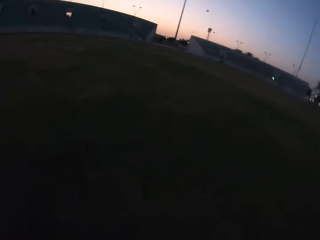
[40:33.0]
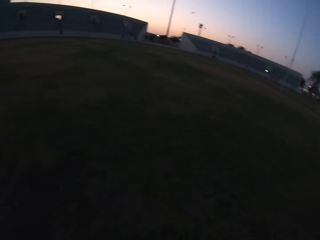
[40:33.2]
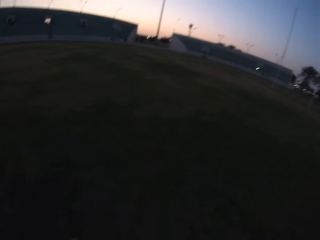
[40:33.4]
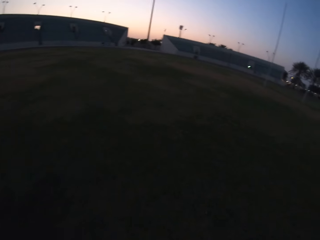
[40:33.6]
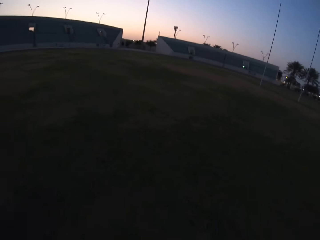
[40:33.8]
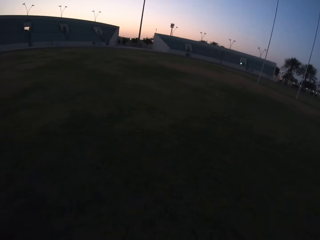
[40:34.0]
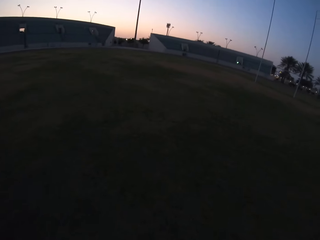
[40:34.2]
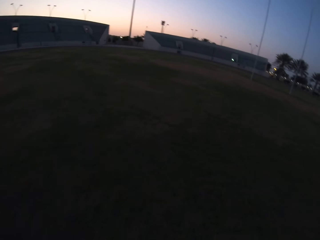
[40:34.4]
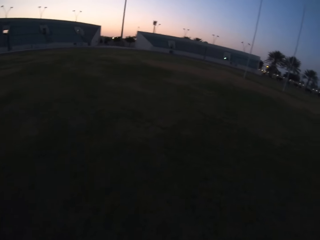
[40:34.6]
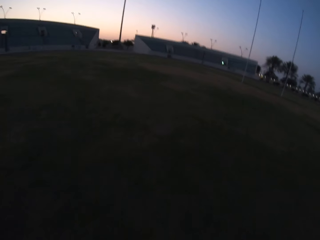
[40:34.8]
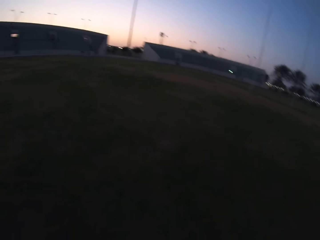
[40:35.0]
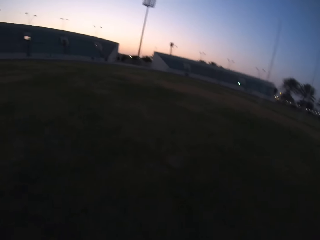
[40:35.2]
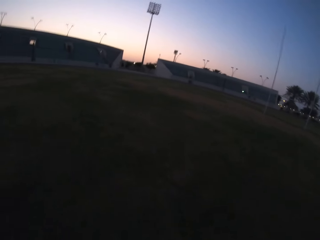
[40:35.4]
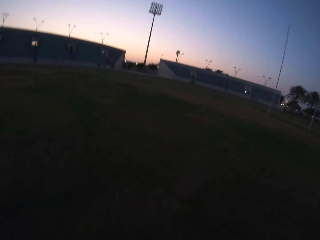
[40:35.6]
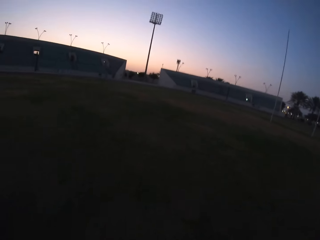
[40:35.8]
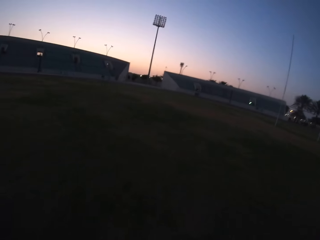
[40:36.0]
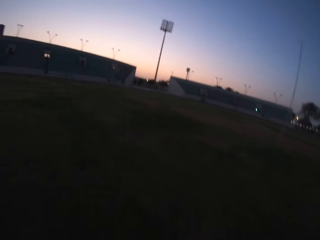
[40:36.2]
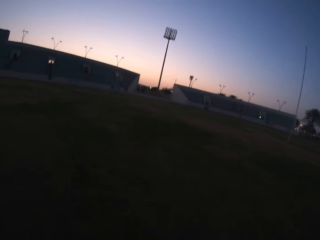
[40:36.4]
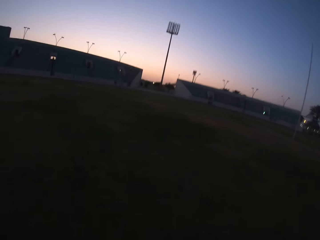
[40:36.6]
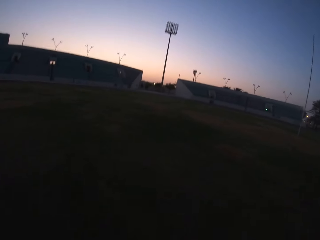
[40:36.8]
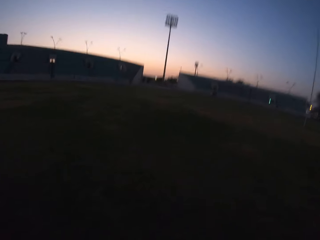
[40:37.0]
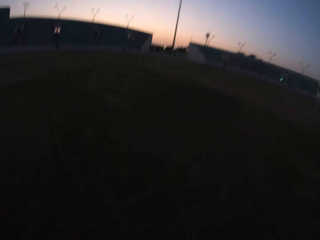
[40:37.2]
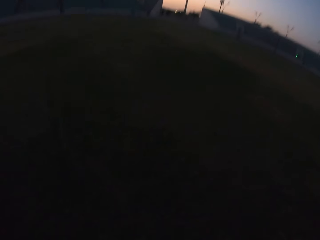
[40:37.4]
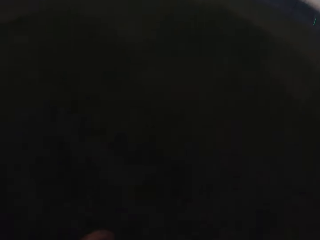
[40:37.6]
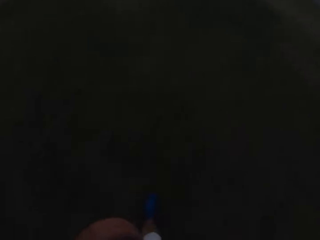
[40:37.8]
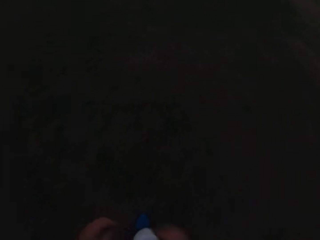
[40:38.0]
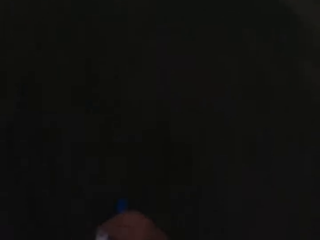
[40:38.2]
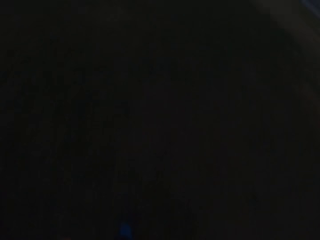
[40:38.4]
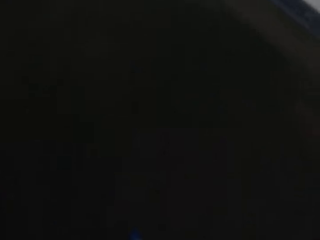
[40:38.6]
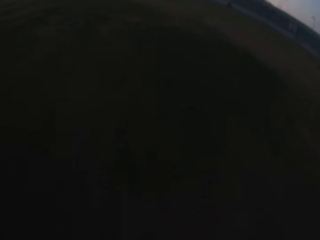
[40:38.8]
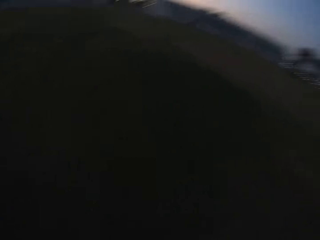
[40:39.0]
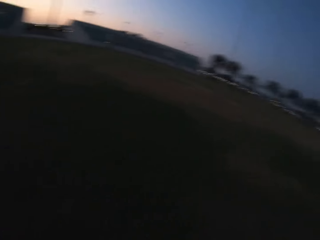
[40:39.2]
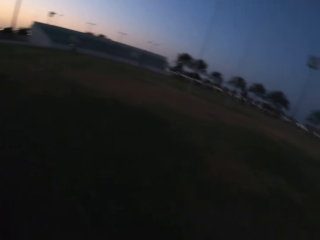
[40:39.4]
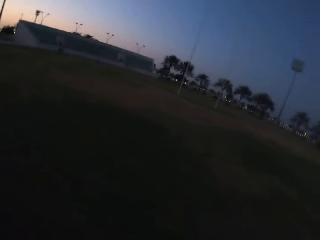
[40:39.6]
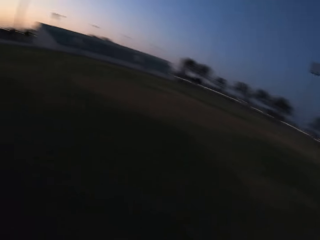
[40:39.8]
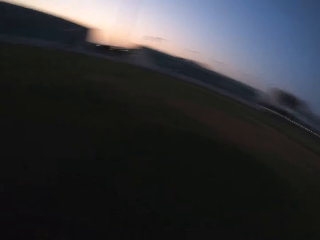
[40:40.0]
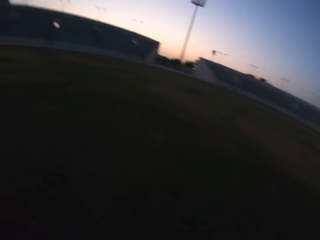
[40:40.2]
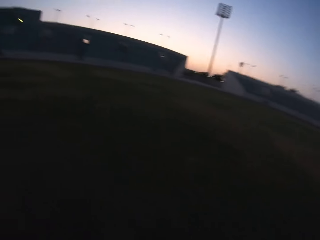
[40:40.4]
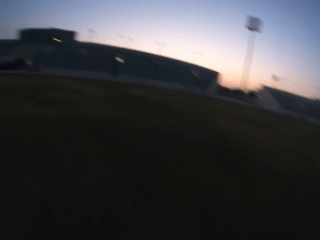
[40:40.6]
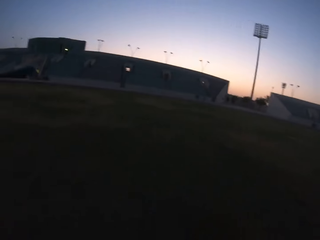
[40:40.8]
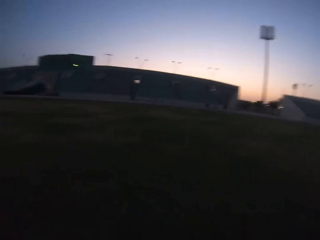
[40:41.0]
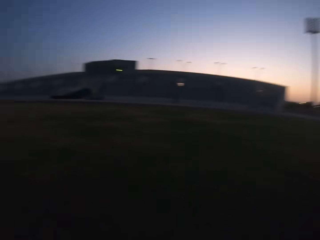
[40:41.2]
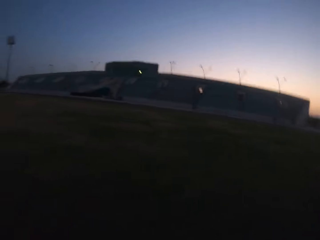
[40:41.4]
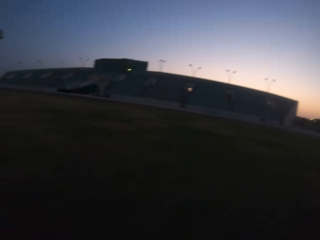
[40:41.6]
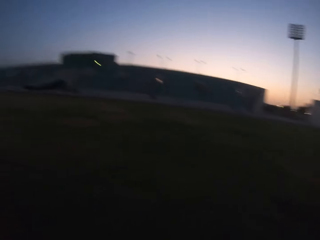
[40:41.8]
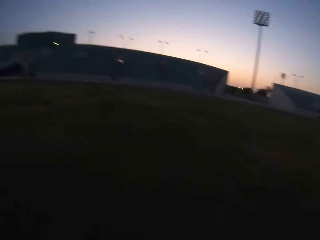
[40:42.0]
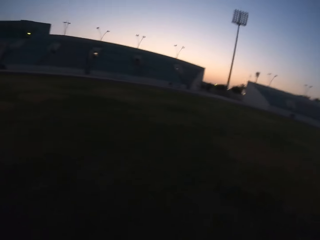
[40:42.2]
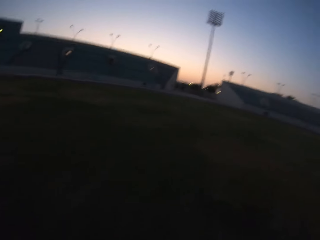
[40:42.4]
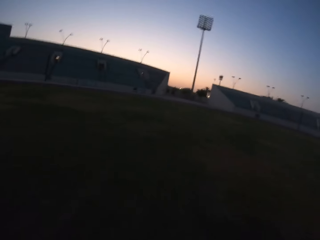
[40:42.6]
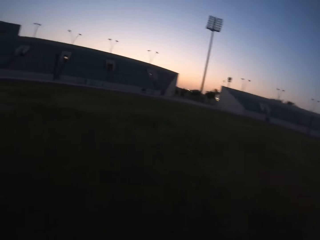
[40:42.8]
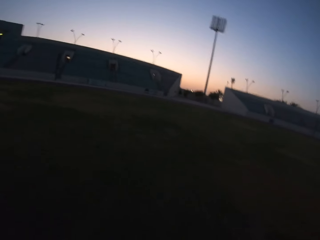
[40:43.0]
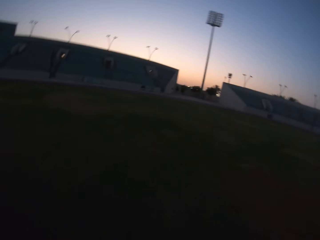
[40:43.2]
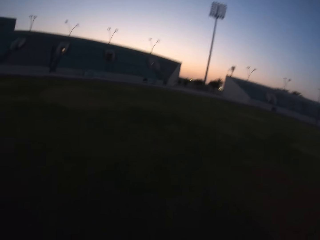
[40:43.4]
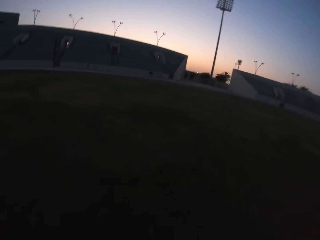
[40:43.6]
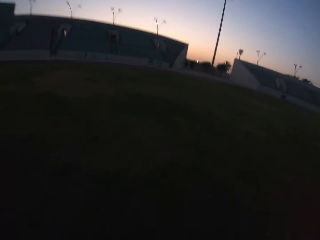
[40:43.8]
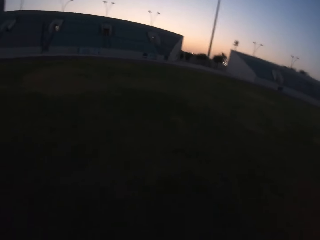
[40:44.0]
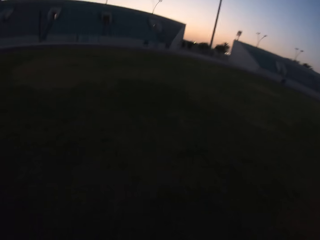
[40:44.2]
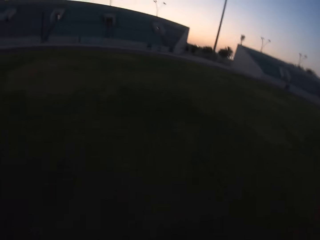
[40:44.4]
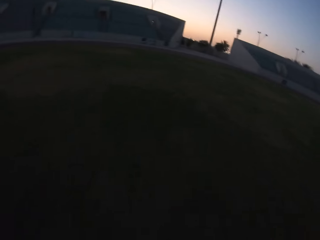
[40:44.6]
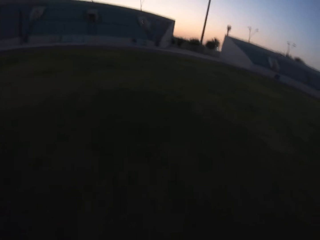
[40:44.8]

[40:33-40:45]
The camera wearer runs towards the ball in the field.

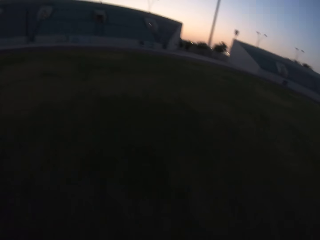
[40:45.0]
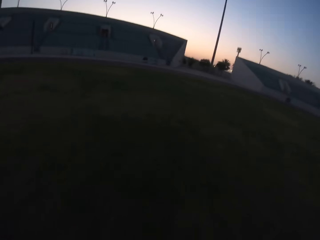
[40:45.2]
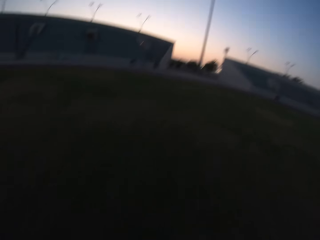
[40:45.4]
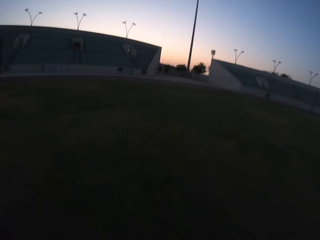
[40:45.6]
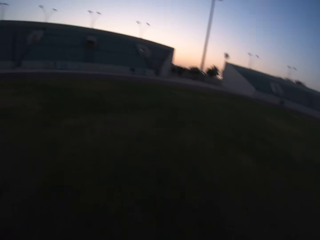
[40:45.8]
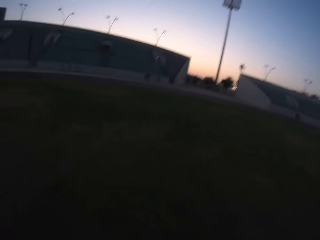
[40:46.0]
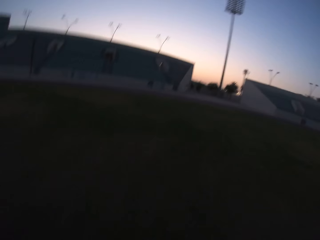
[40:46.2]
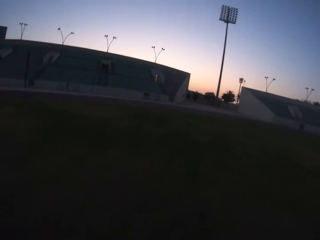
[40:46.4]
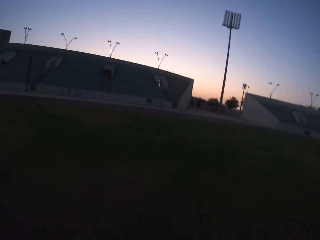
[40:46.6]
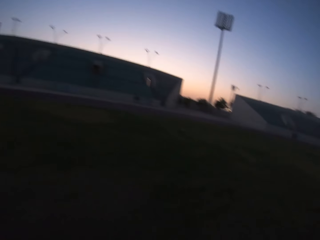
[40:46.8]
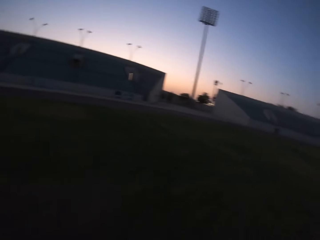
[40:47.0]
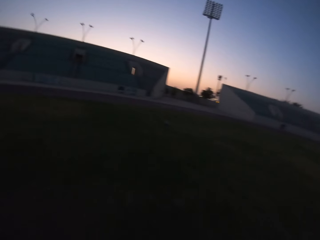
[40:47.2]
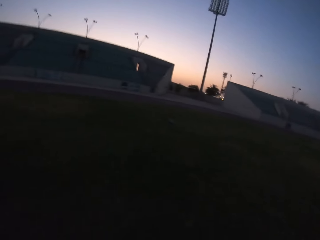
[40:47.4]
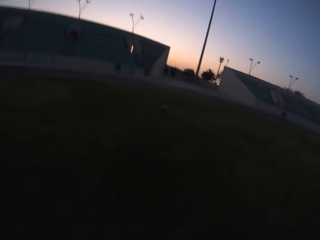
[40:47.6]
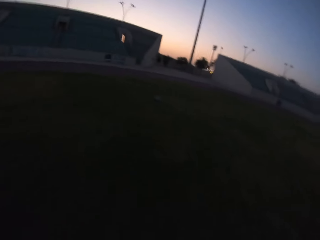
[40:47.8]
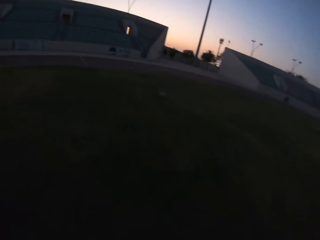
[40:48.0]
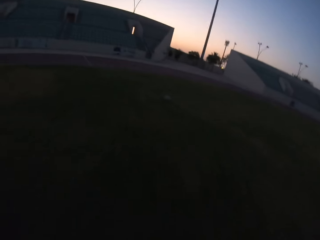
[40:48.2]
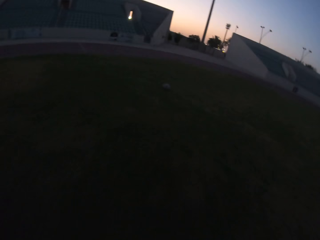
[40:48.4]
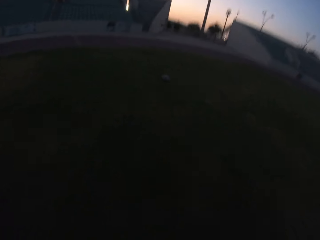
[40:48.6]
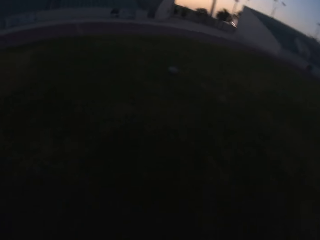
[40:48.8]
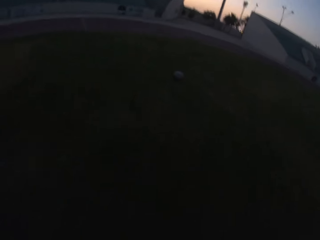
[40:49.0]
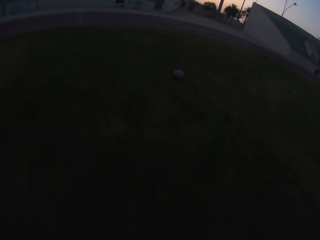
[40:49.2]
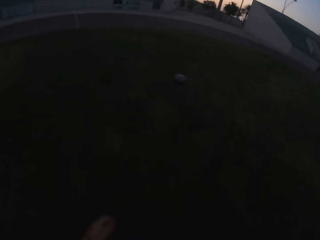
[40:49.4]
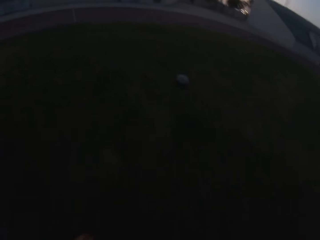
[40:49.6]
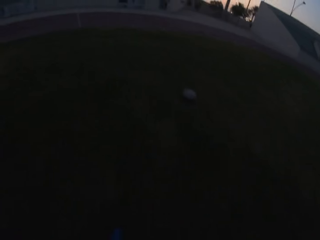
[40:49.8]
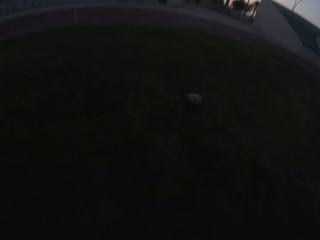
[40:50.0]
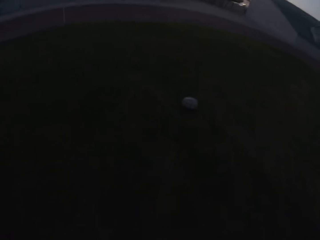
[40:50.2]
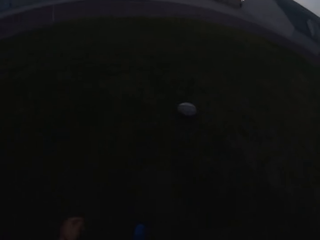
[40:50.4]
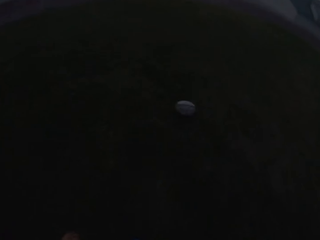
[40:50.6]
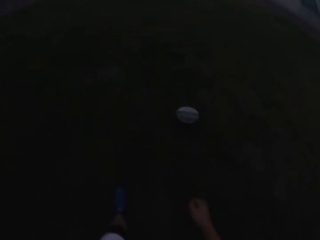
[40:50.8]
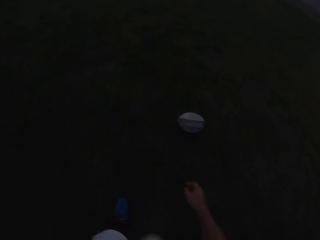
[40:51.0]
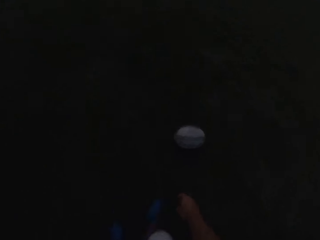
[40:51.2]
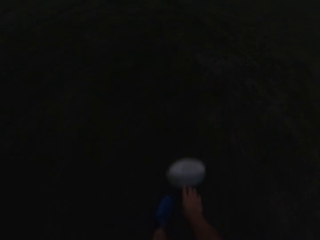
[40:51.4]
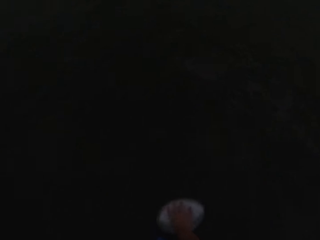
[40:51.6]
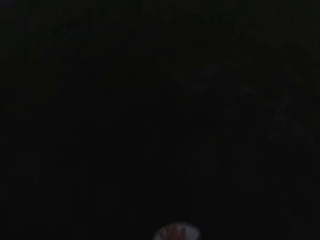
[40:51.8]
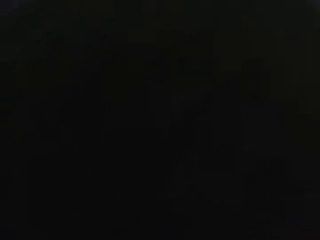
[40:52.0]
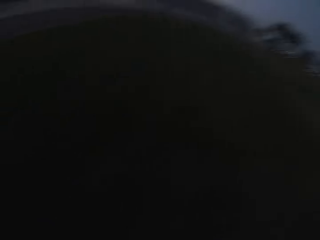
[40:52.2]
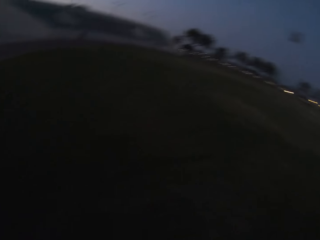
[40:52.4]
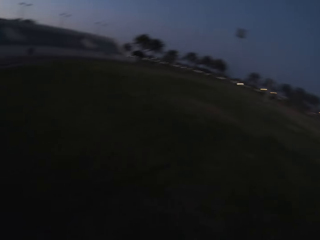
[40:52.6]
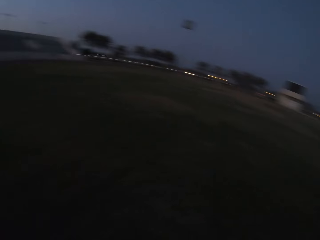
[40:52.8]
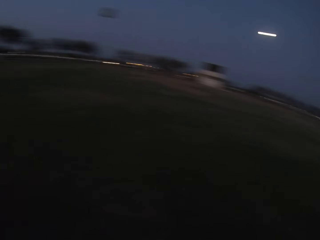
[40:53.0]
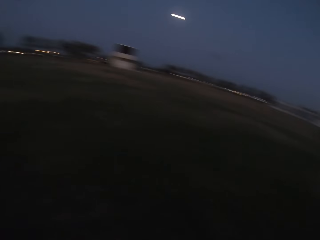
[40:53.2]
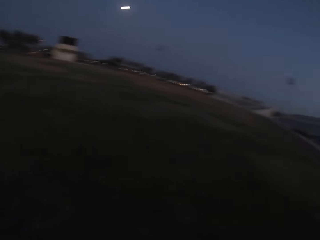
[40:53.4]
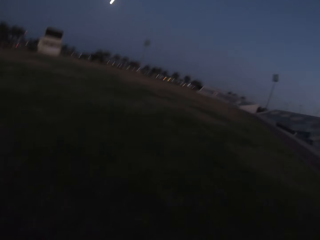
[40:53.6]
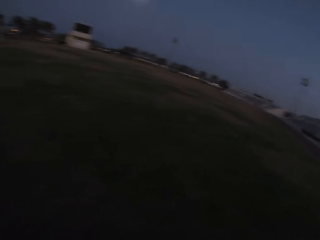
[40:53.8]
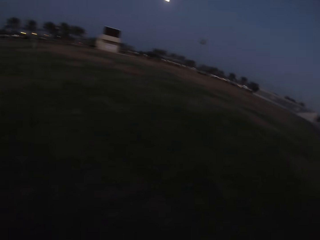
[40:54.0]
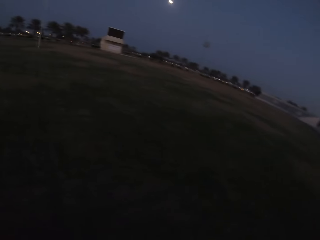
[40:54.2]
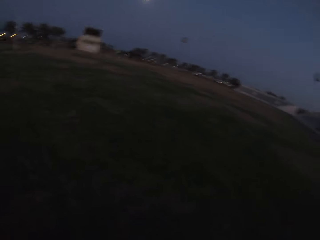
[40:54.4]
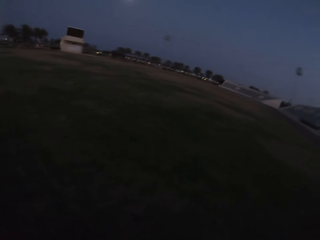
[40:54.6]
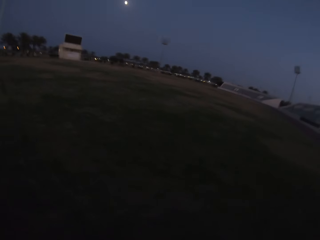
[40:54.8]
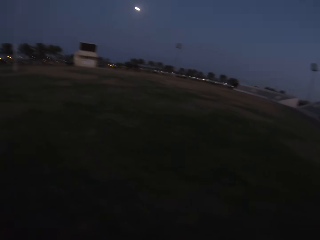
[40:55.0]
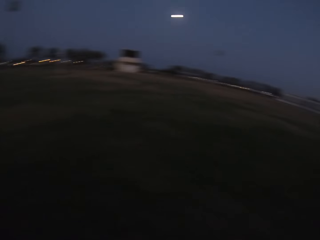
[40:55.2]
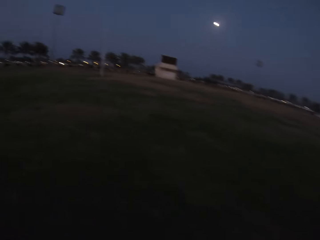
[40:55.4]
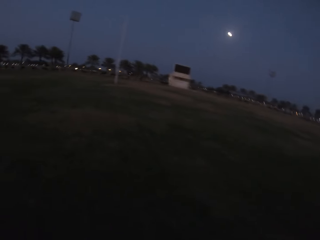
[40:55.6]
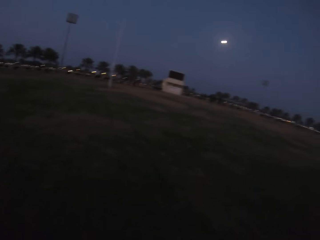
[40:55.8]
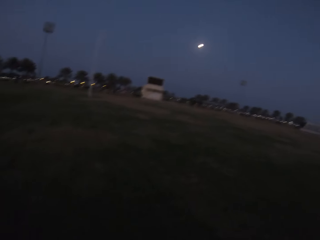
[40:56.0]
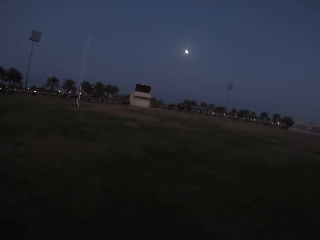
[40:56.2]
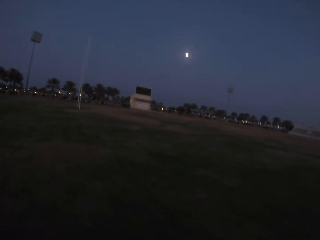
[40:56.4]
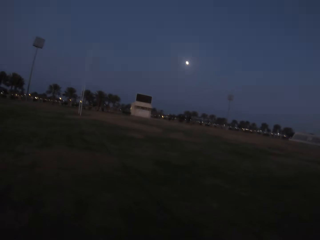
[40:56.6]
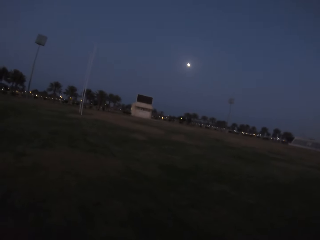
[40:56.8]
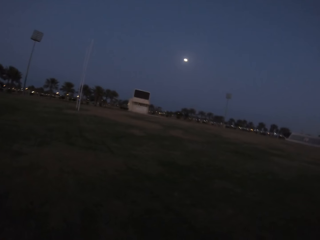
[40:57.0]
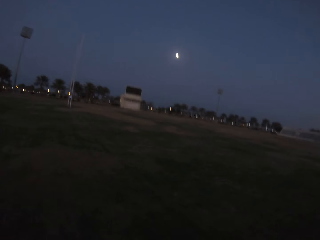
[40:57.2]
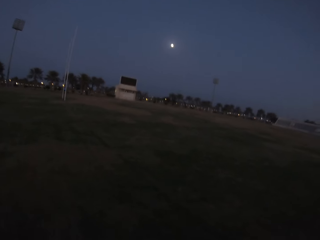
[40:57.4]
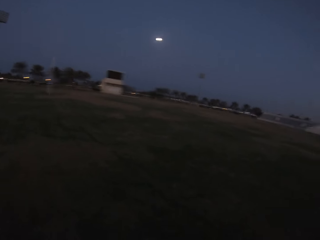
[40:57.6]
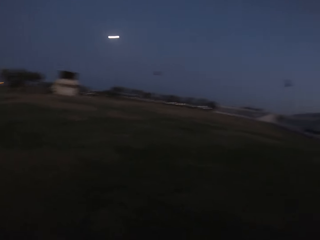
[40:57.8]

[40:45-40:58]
The camera wearer runs for the ball. They pick up the ball and walk around the field.
